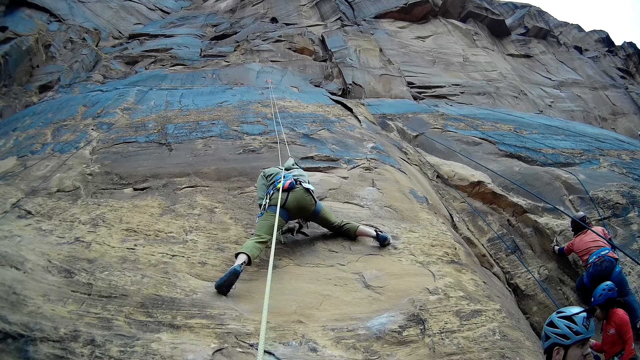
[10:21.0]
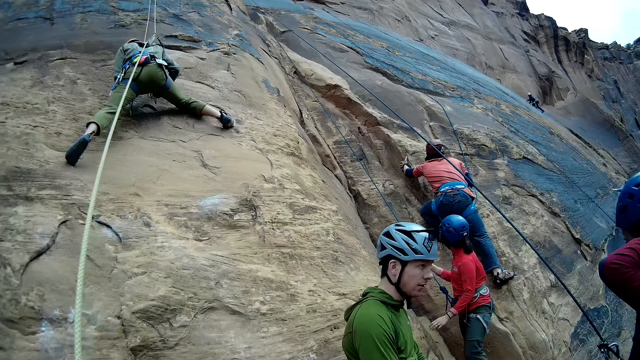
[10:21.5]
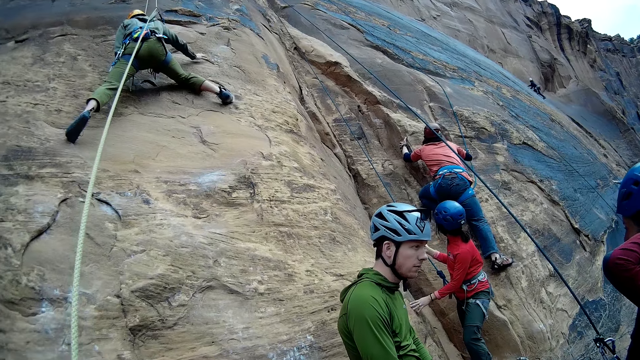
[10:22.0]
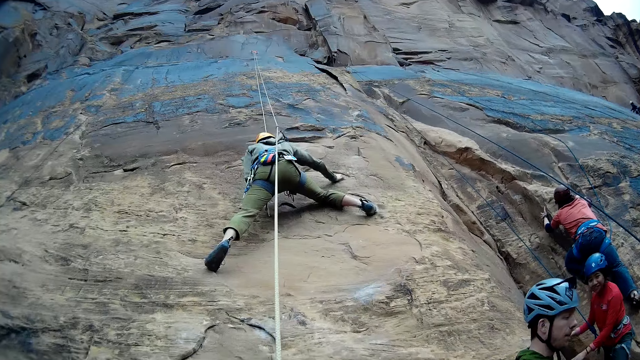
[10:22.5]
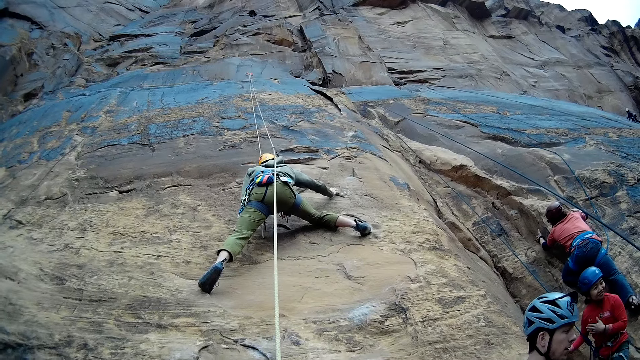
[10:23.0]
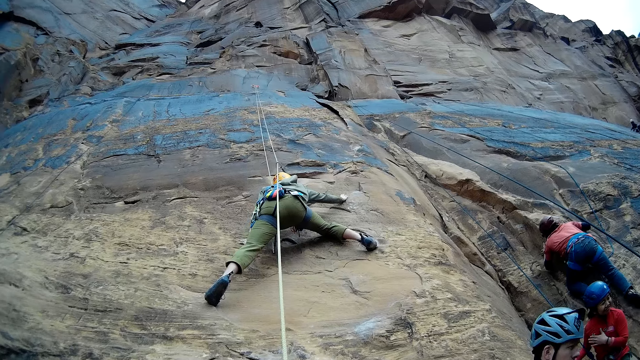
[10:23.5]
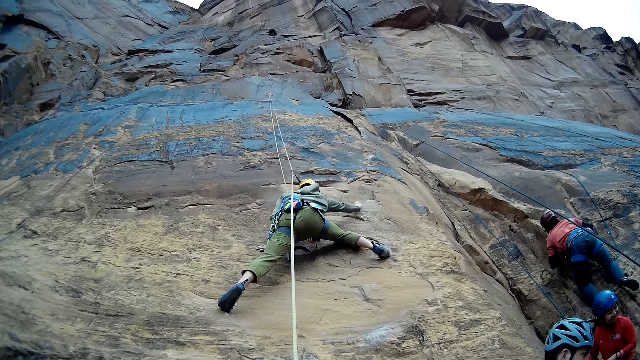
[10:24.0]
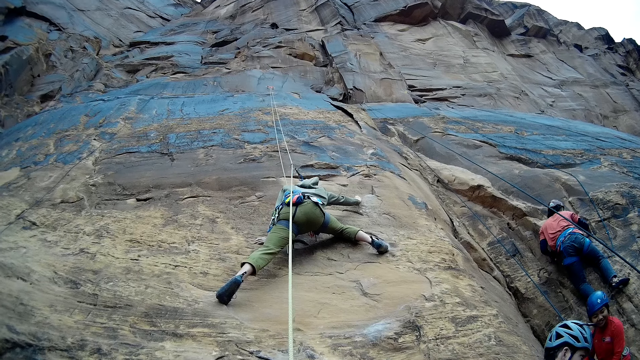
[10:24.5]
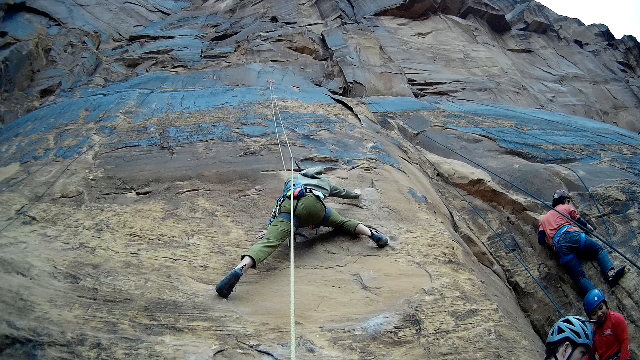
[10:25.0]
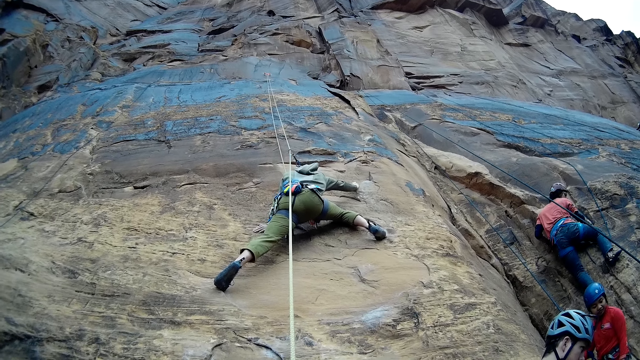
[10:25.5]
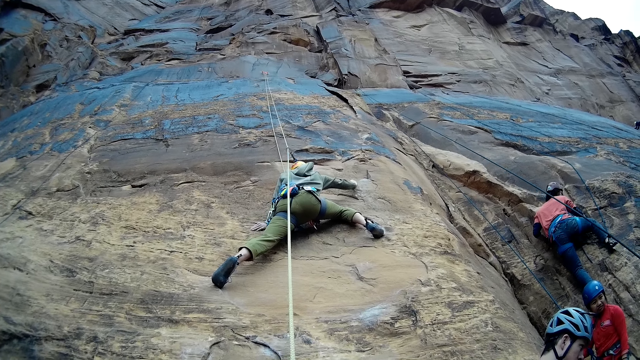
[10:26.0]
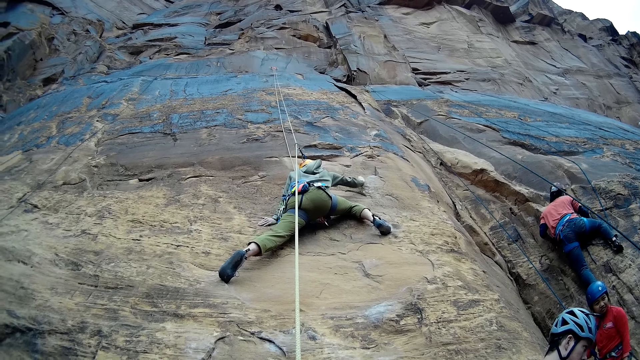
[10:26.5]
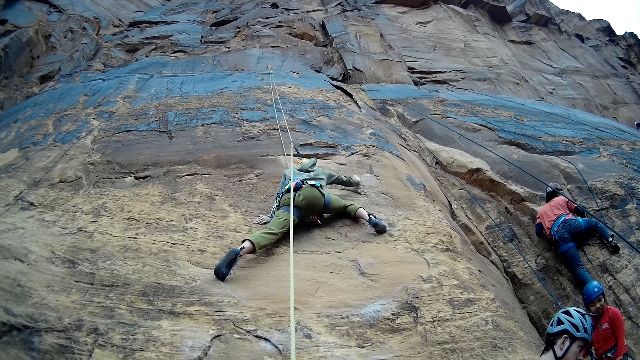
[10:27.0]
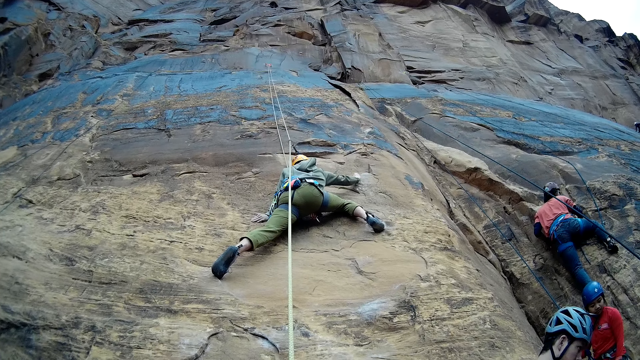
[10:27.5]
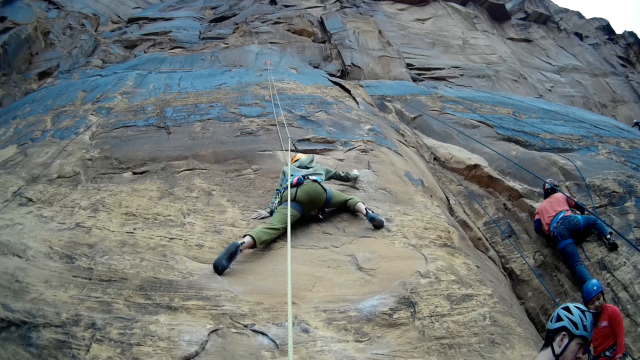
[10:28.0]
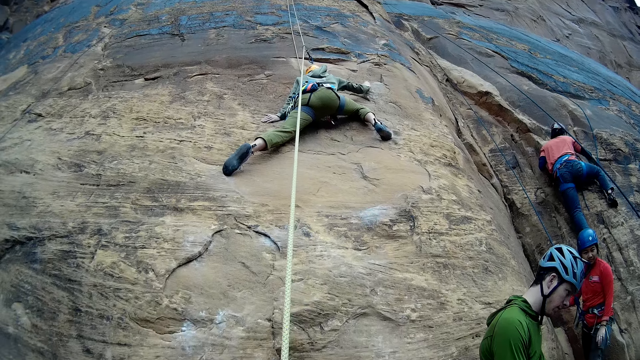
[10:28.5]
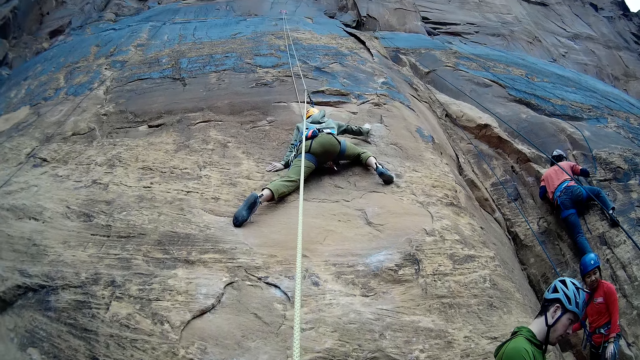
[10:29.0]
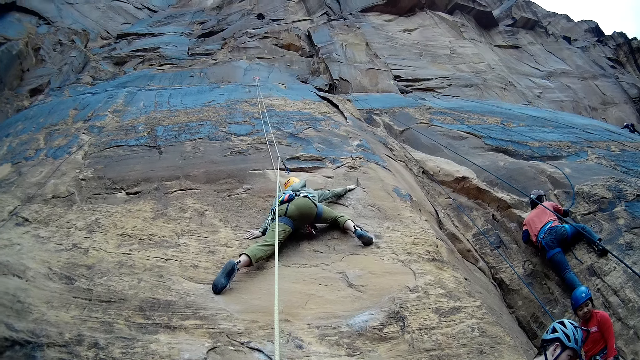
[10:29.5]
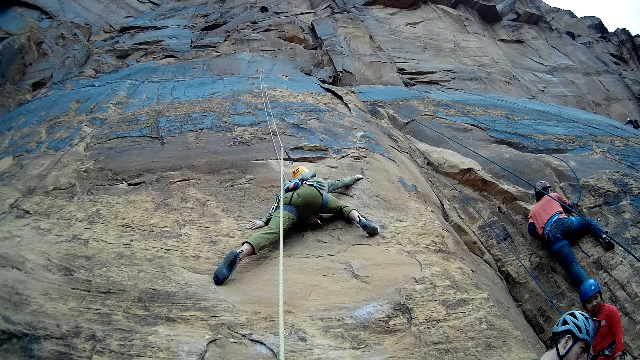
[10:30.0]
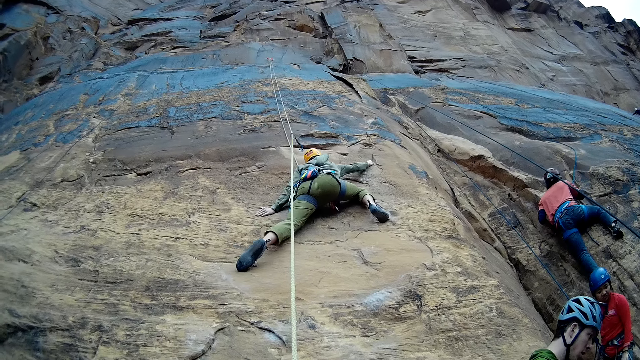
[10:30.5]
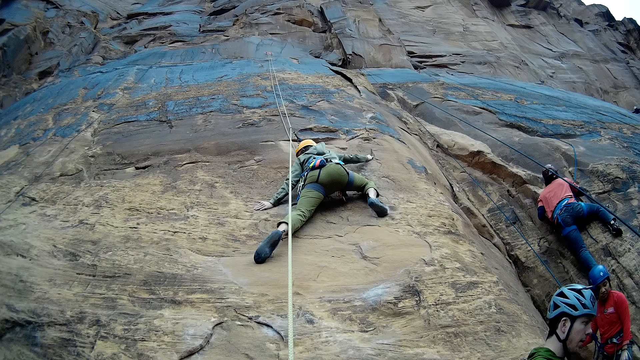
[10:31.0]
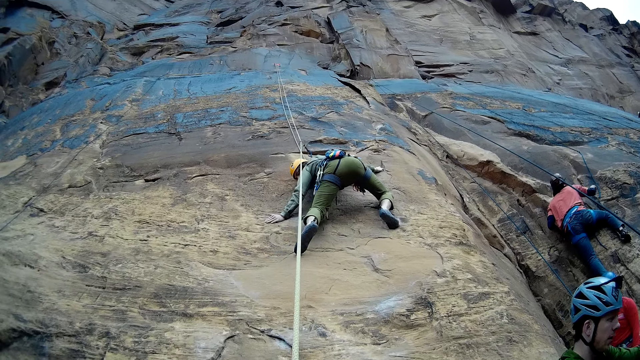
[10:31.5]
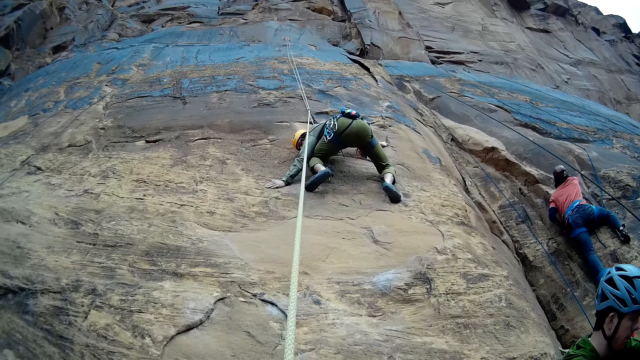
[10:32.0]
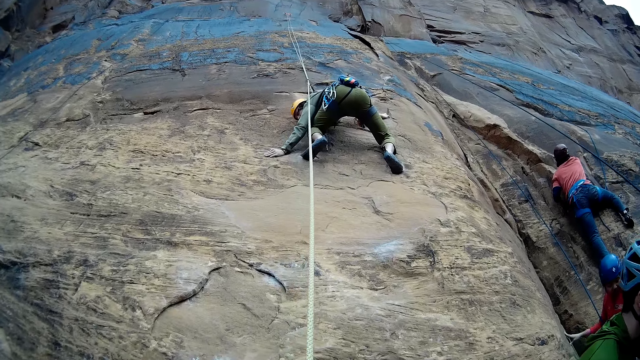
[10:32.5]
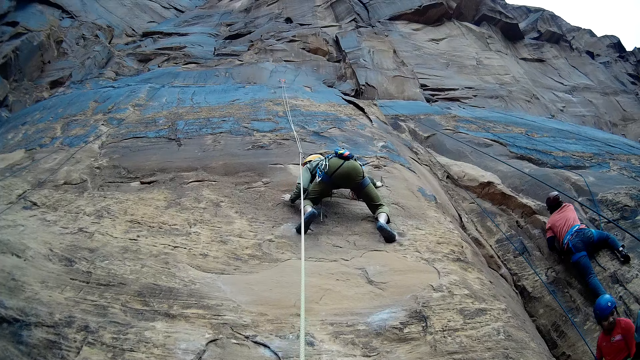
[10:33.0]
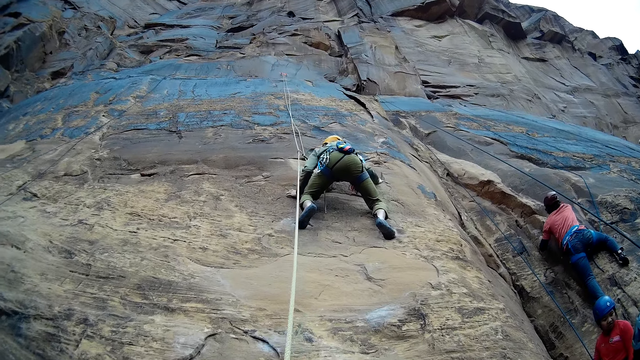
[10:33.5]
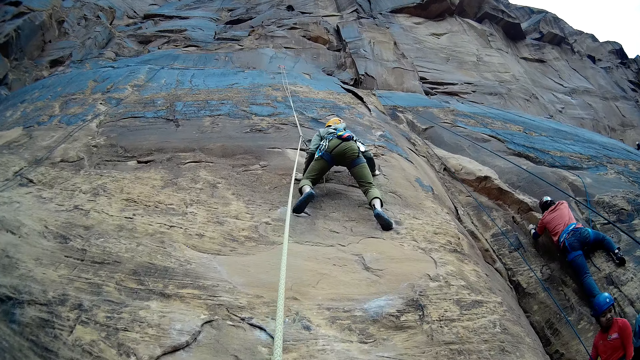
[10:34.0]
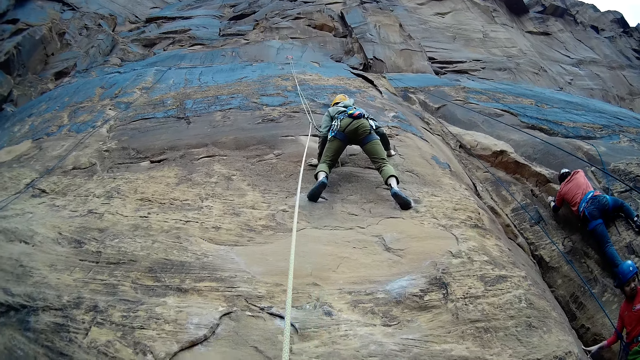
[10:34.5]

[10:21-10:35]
A man climbs the rock. Another man climbs the rock. The first man climbs the rock. The other man climbs the rock.

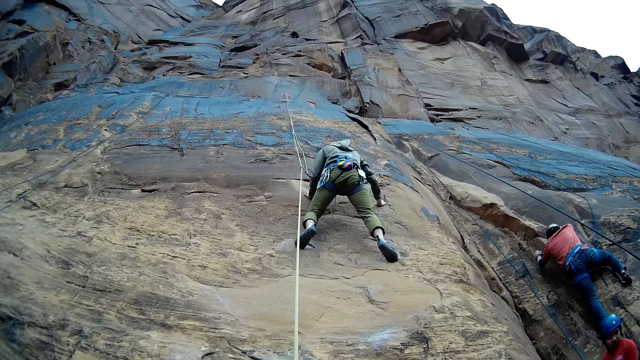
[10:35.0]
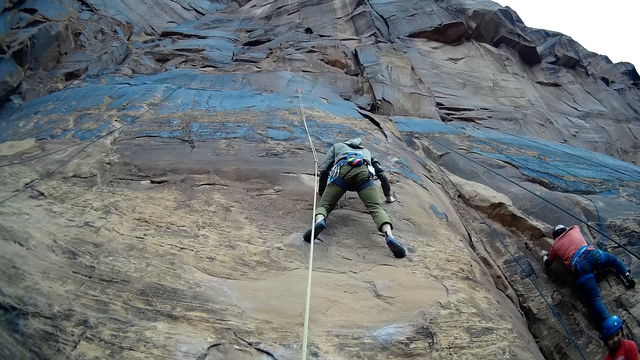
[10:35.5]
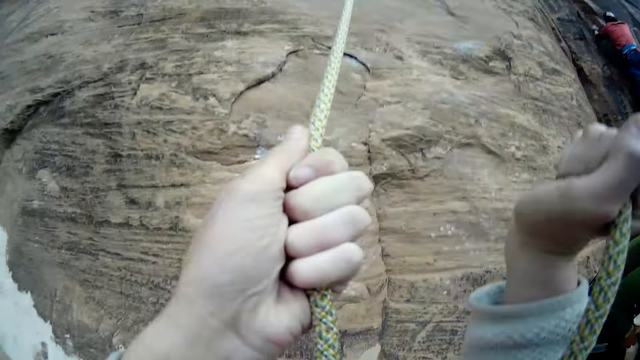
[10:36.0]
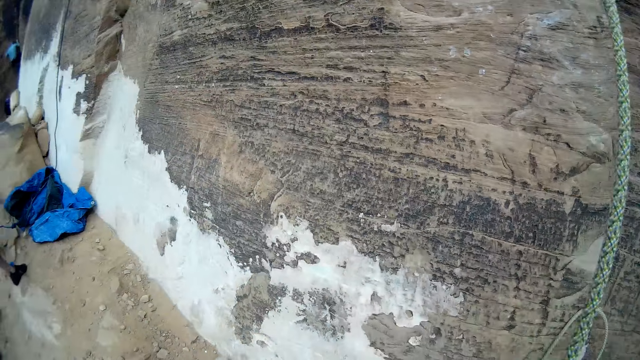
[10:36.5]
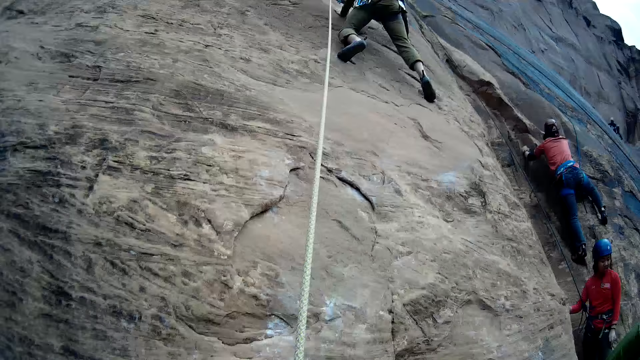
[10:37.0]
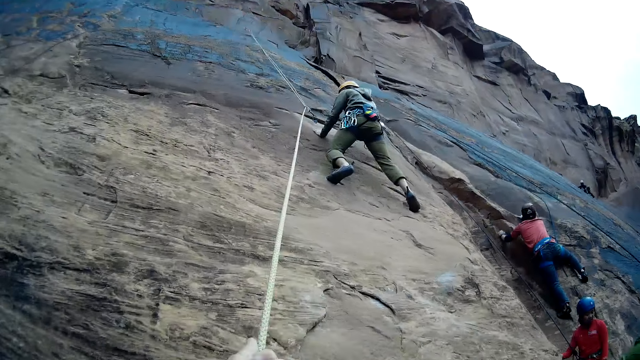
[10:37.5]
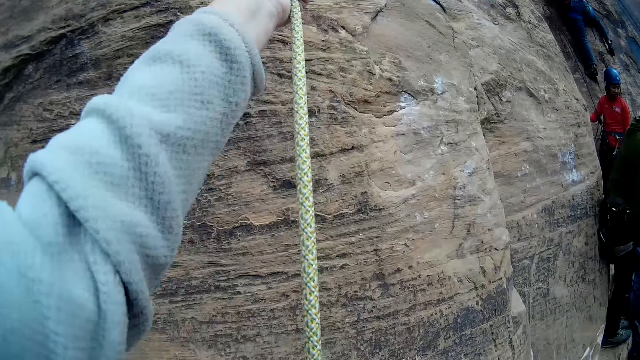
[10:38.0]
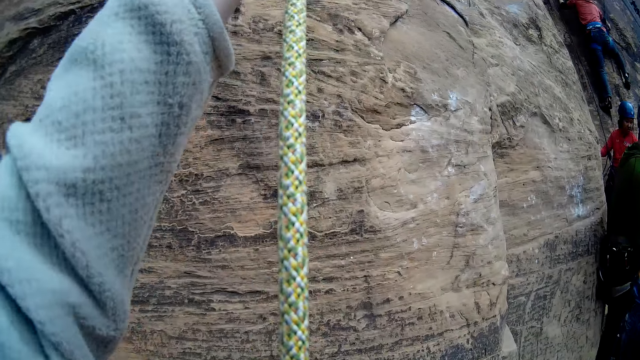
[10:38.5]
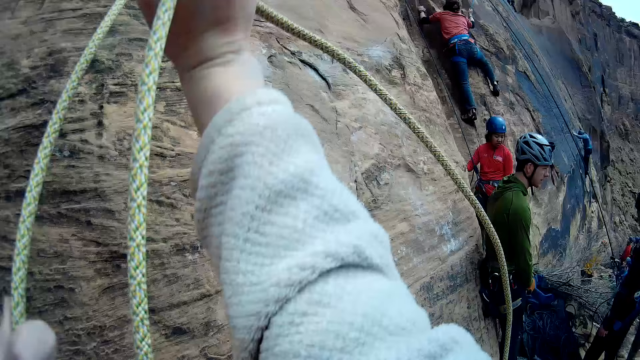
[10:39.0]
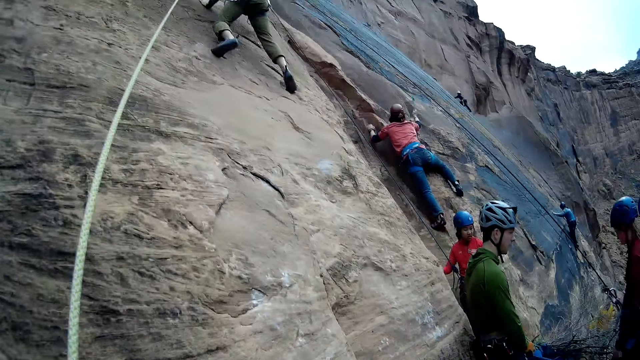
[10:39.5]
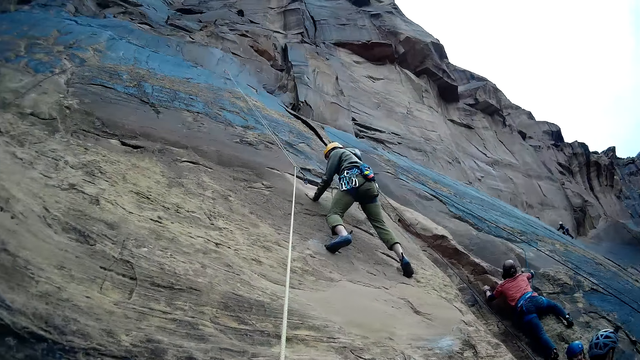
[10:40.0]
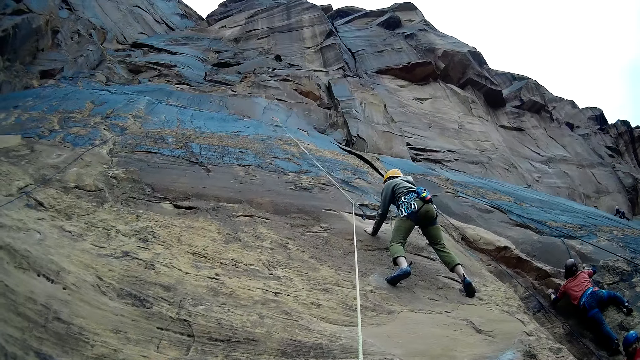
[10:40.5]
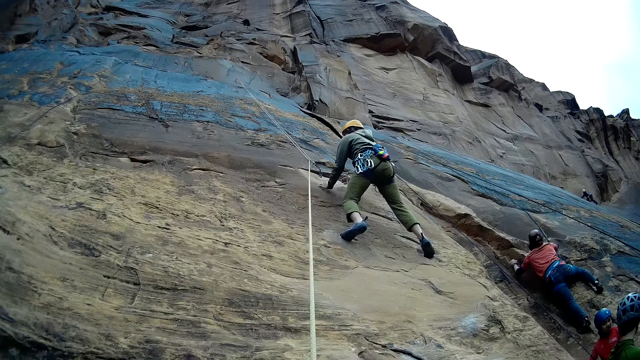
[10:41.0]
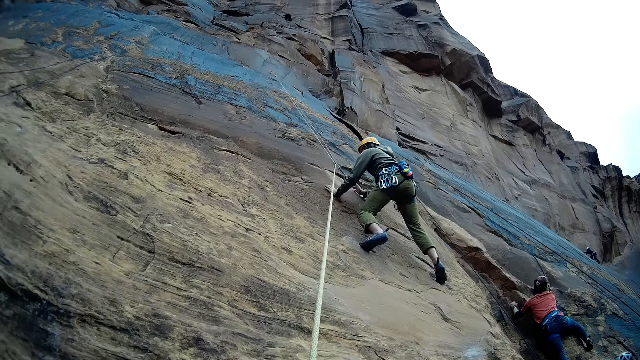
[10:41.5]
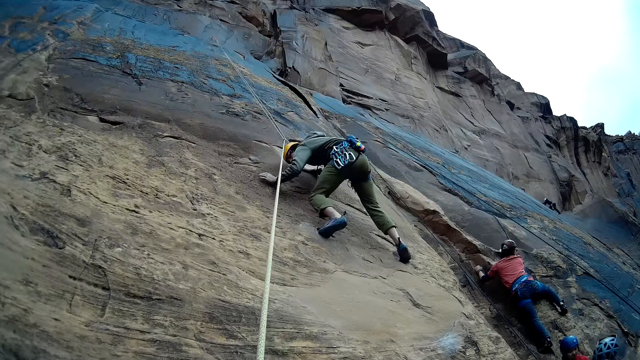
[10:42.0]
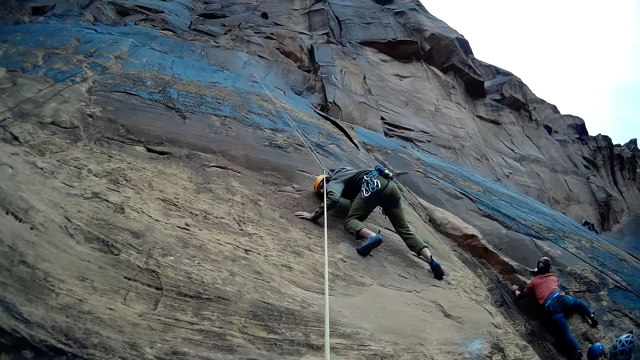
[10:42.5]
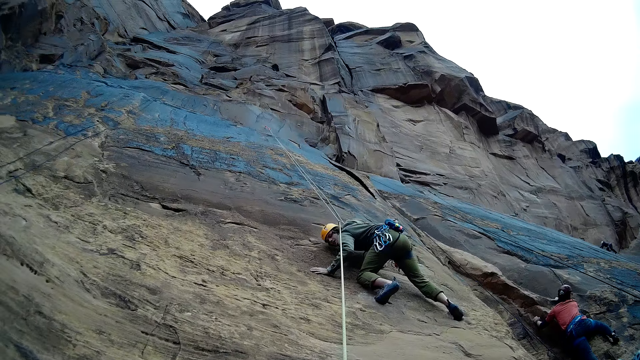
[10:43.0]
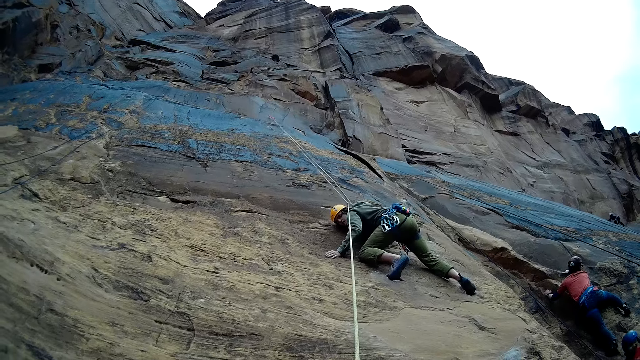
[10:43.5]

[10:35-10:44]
The camera wearer pulls the long straight dynamic rope or climbing rope on the mountain with his hands simultaneously. He tightens the climbing rope on a quickdraw.
